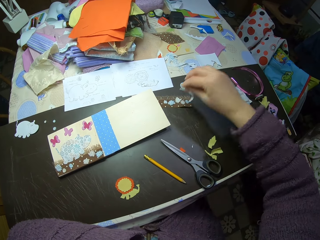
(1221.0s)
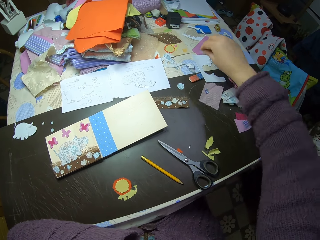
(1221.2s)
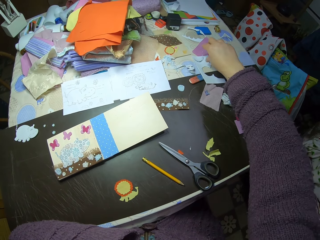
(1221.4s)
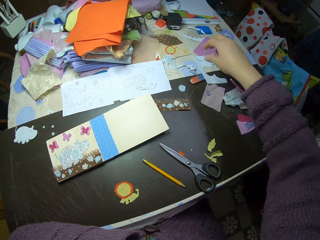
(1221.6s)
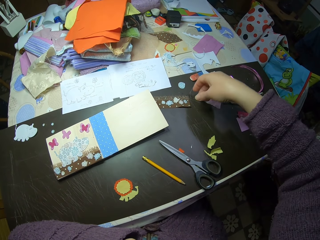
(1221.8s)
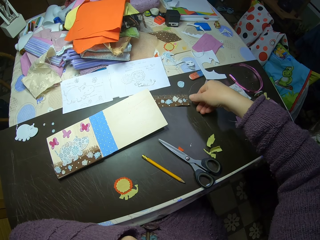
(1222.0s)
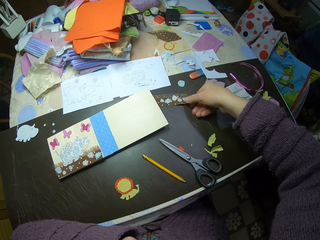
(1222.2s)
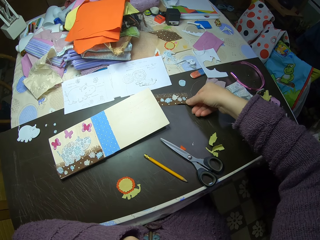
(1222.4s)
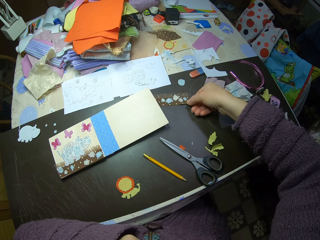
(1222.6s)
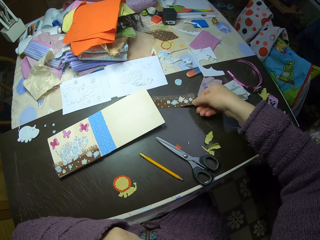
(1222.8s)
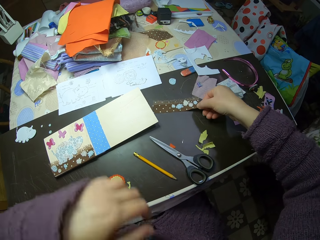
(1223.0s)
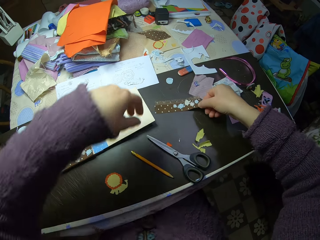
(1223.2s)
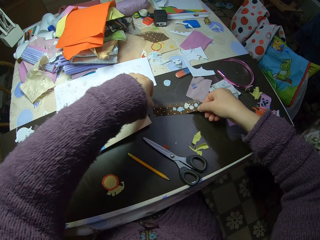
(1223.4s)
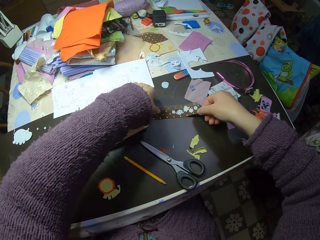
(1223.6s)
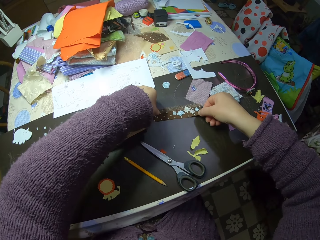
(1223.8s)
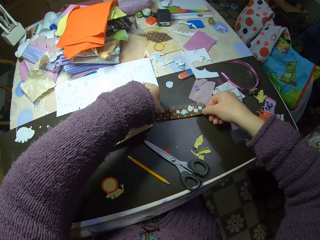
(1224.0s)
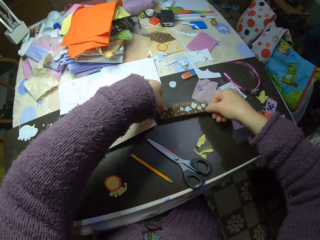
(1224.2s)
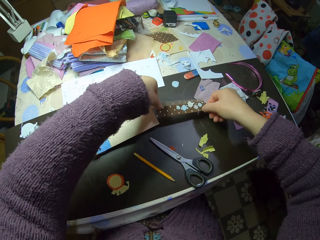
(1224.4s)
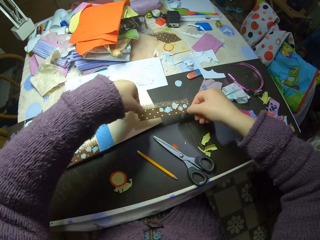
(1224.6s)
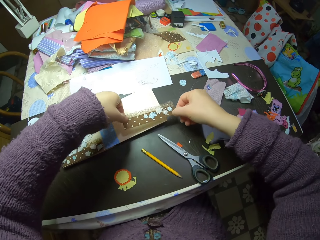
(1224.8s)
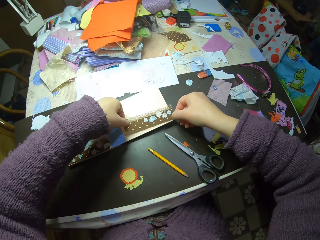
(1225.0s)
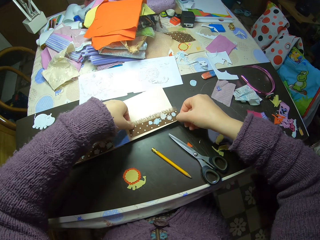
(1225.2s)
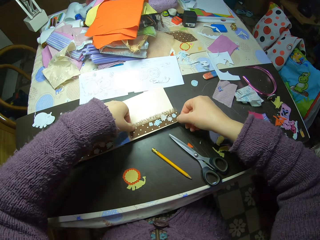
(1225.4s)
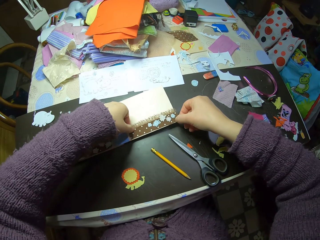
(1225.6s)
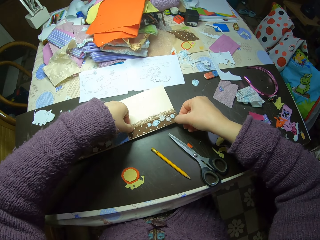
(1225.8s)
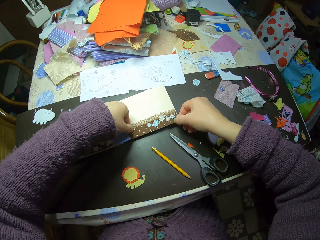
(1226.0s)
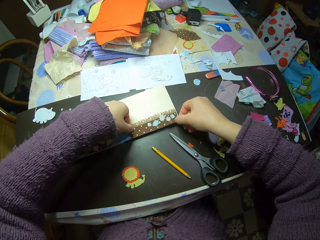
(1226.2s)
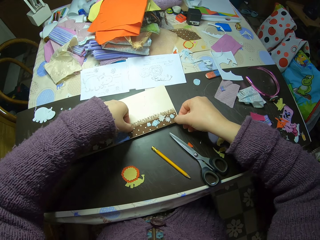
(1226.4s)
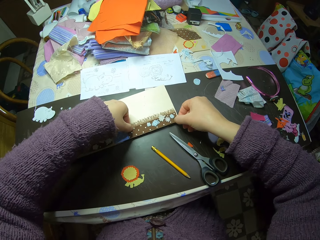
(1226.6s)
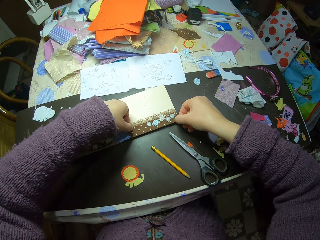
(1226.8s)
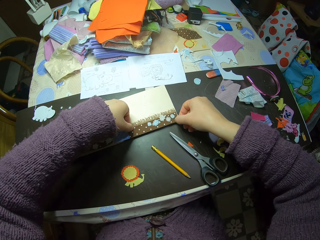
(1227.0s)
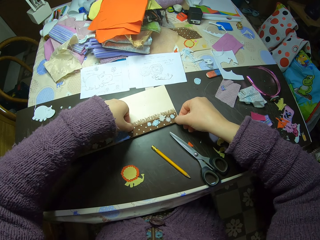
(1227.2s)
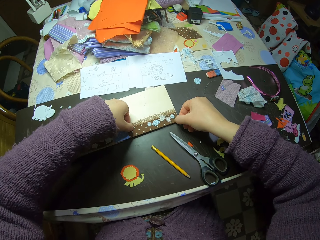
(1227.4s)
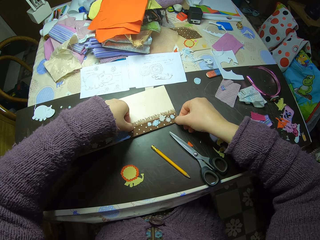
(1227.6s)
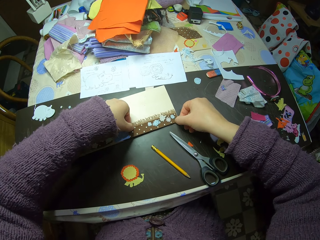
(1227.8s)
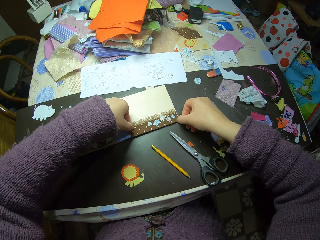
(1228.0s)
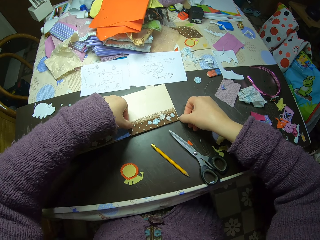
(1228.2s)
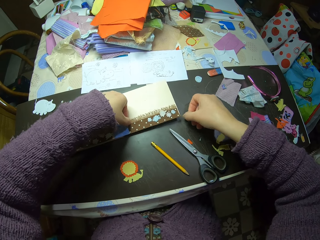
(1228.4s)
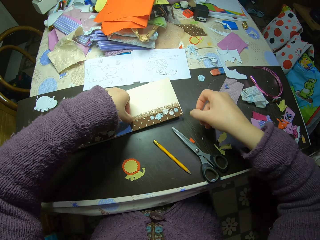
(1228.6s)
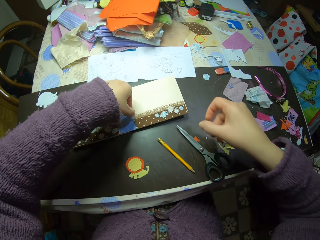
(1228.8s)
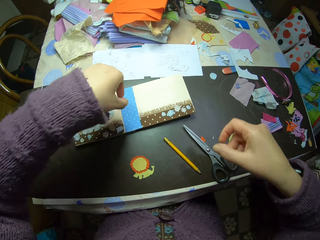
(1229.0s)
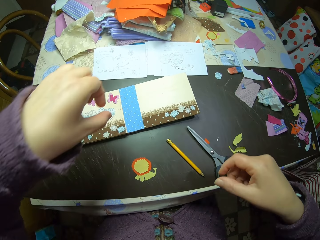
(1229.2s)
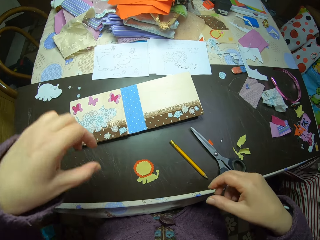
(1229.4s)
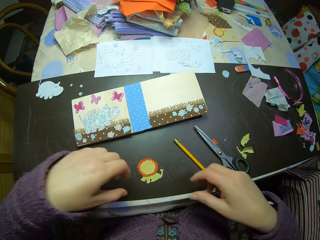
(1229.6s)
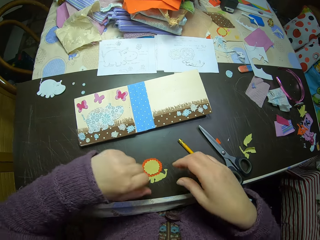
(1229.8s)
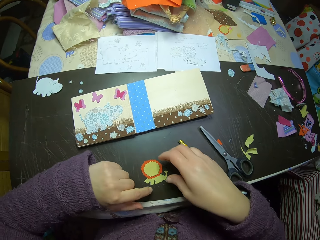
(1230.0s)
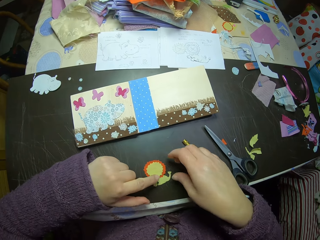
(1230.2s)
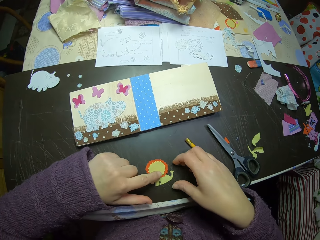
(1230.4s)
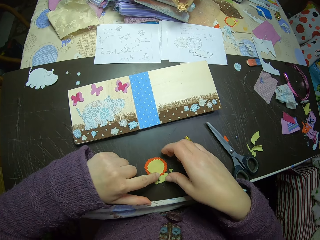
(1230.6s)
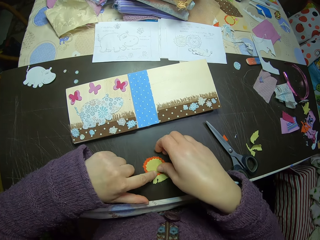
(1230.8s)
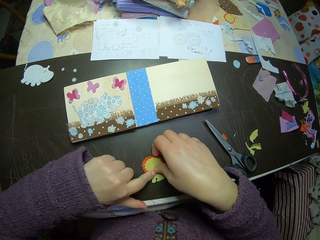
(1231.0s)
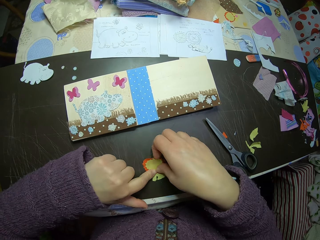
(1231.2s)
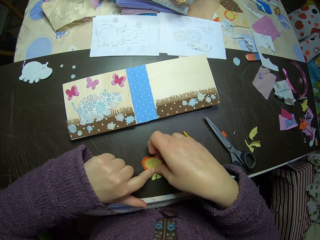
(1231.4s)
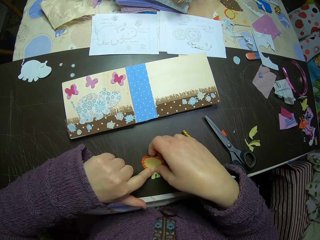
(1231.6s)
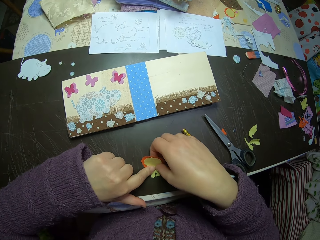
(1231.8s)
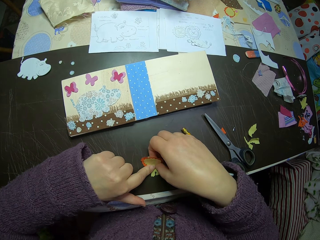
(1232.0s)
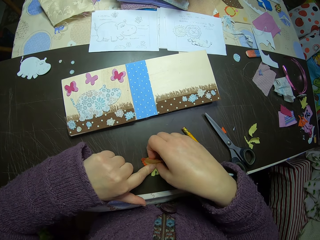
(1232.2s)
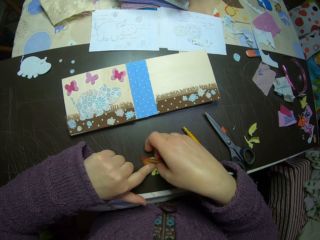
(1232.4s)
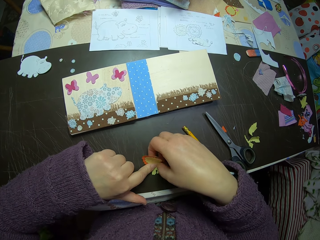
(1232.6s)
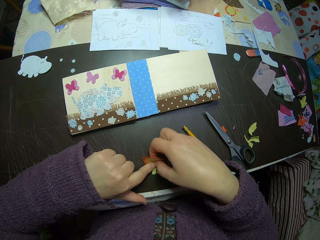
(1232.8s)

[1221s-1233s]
The camera wearer removes a cut-out from a paper card on the table. She picks a paper from the table. She throws the paper on other pieces of paper. She picks the paper card from the table with her right hand. She puts the paper card on the paper collage with both hands. She picks the paper lion illustration from the table with her right hand.

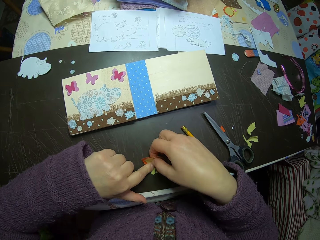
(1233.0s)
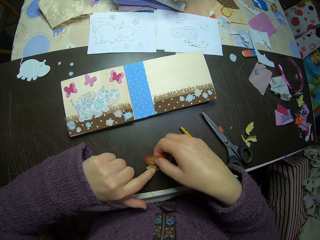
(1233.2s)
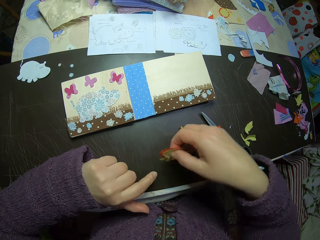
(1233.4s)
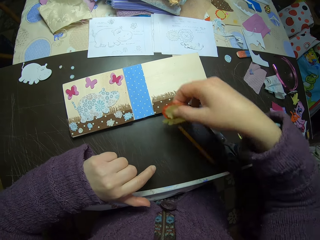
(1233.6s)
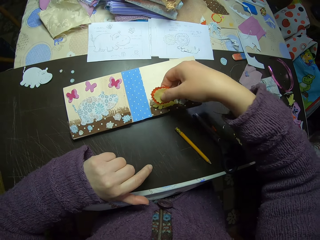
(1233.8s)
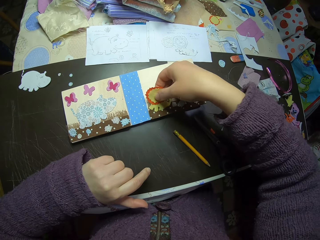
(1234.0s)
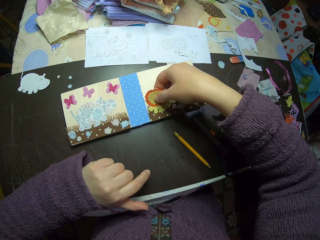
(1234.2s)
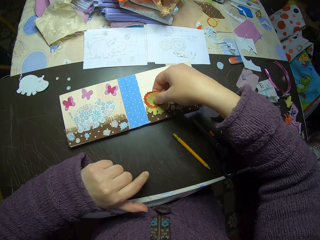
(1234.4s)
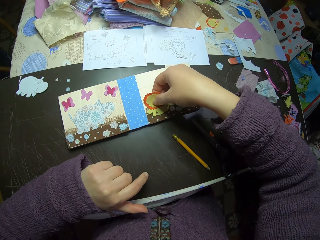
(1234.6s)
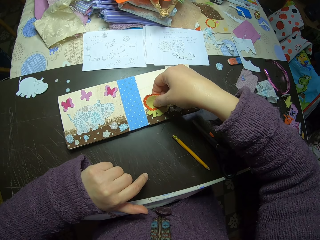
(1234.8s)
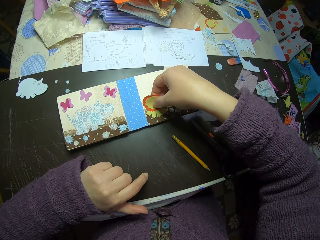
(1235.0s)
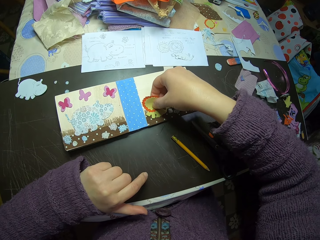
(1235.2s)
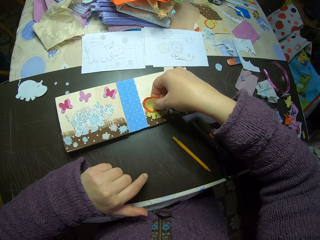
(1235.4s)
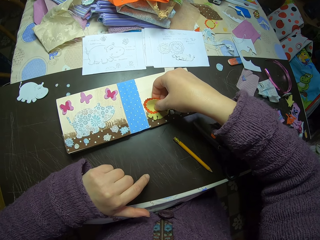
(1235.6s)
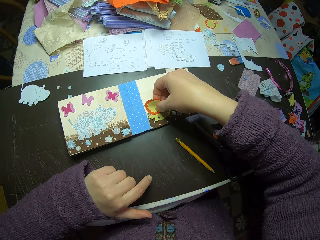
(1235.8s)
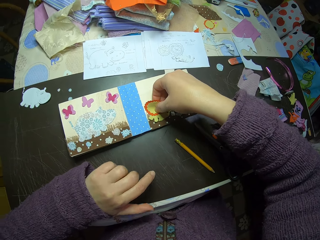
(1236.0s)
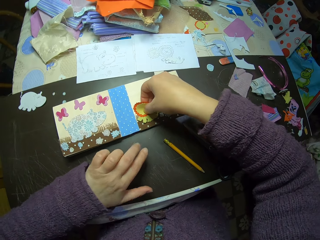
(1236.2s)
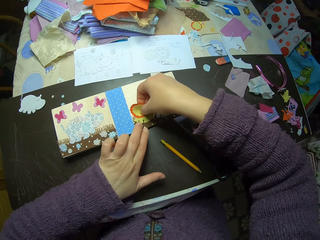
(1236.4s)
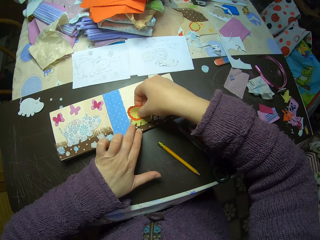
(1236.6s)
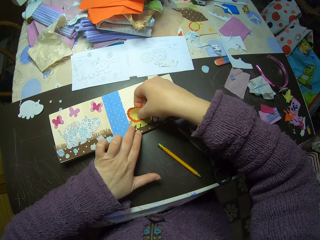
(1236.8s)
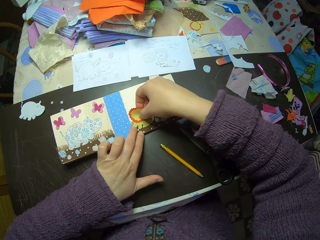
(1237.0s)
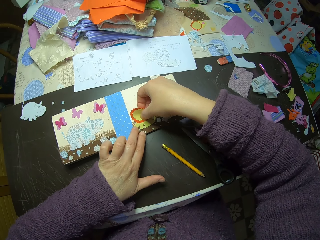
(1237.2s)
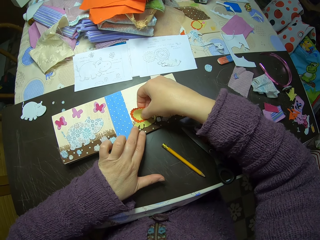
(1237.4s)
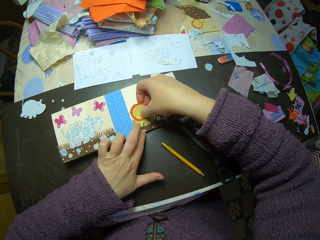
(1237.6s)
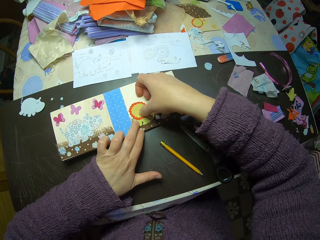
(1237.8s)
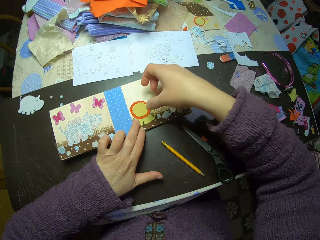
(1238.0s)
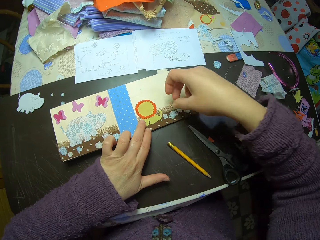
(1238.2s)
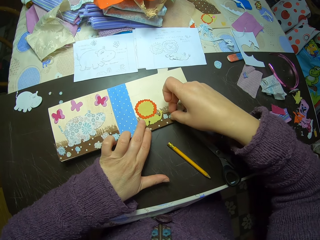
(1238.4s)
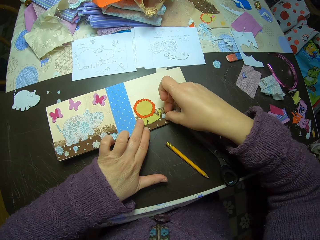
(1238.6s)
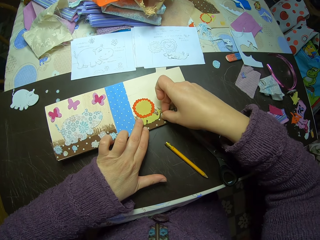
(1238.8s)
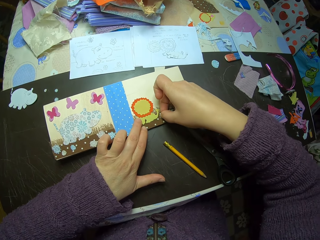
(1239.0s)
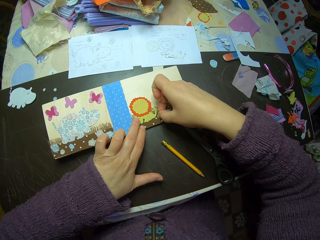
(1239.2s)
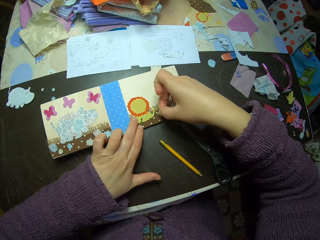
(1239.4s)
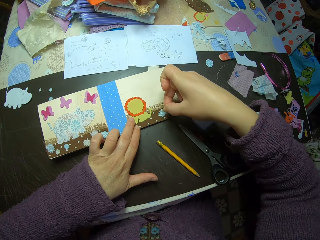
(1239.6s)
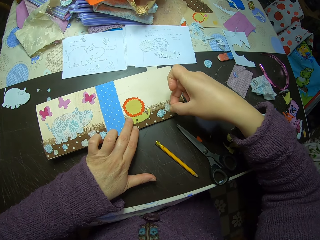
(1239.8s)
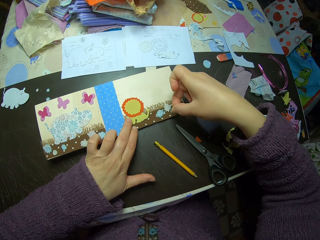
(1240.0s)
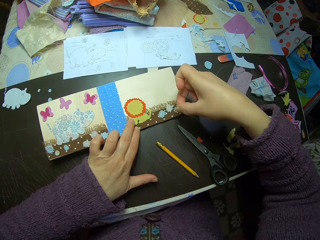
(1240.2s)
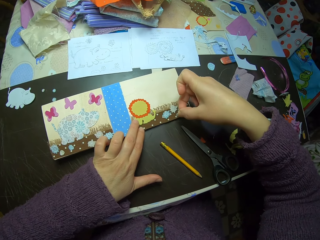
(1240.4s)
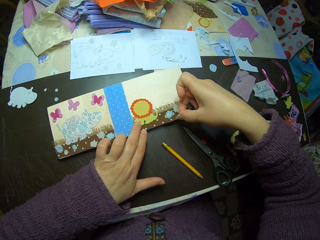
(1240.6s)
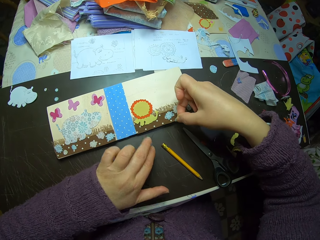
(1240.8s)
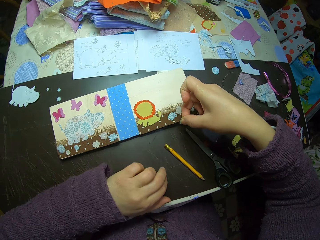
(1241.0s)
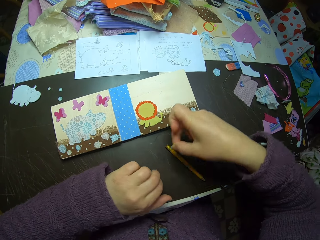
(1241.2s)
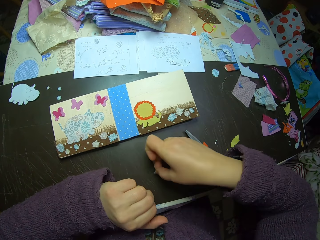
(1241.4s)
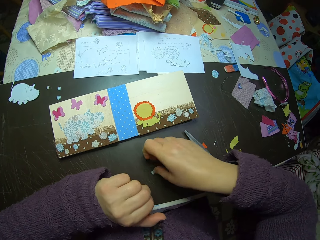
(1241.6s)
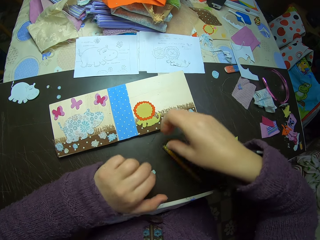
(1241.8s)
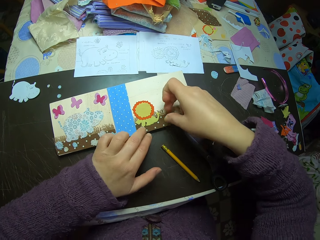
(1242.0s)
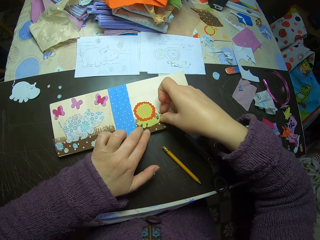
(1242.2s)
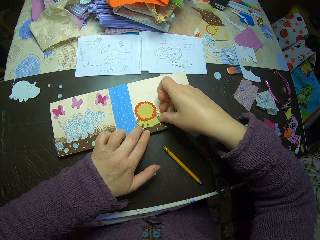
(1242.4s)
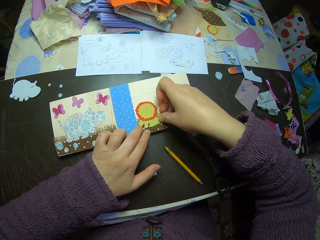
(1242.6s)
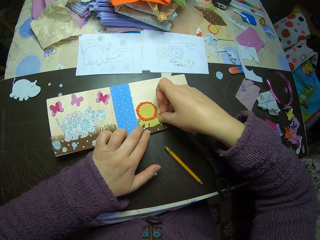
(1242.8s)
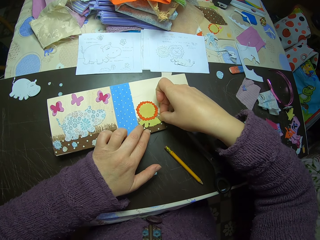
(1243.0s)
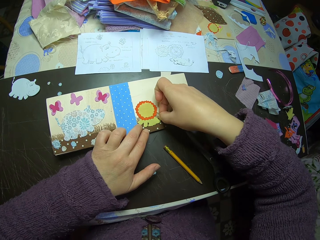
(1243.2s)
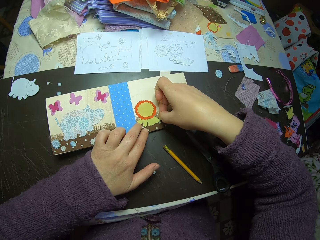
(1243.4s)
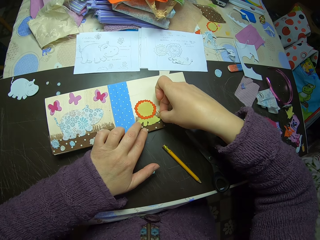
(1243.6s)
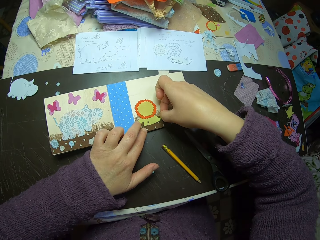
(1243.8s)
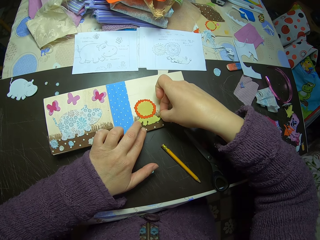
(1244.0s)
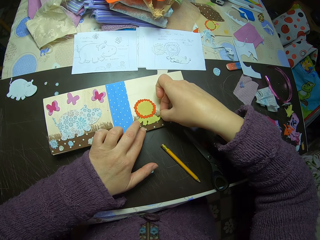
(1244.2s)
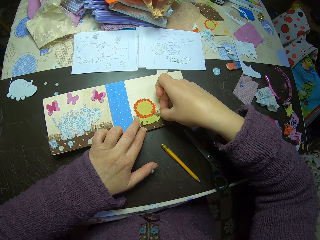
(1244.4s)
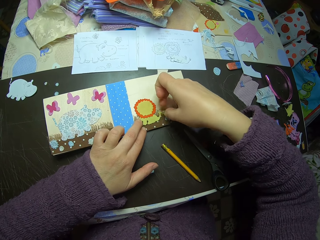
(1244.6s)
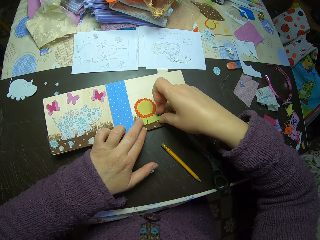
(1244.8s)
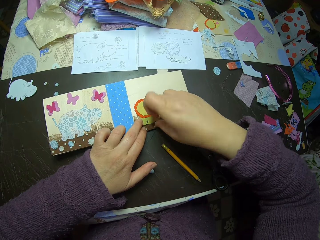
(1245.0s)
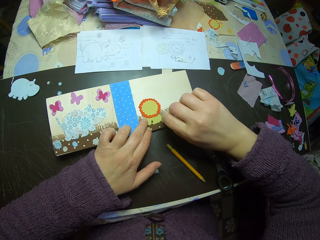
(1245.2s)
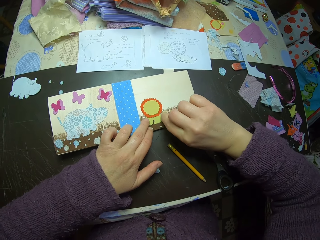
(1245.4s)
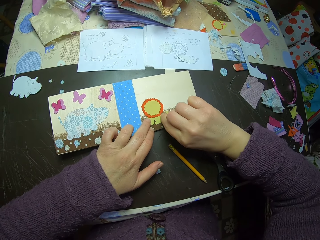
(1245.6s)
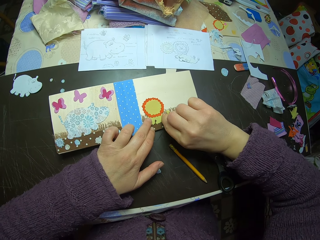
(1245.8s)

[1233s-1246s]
The camera wearer puts the paper lion illustration on the paper collage. They adjust the paper lion illustration on the paper collage. They hold the piece of paper. They remove a cut-out or piece of paper from the paper card on the paper collage. They place the piece of paper on the table. They adjust the paper lion illustration on the paper collage. They drag the pieces of paper on the book.
